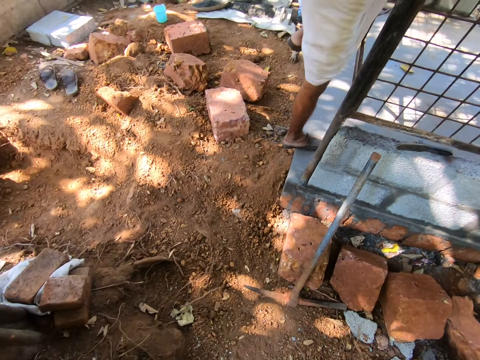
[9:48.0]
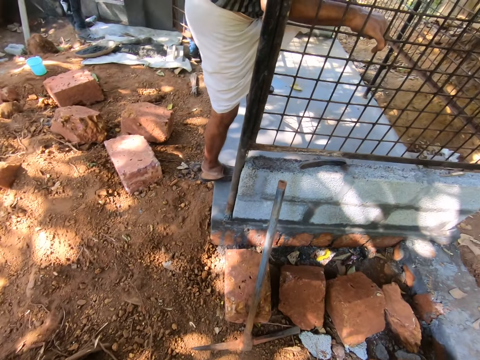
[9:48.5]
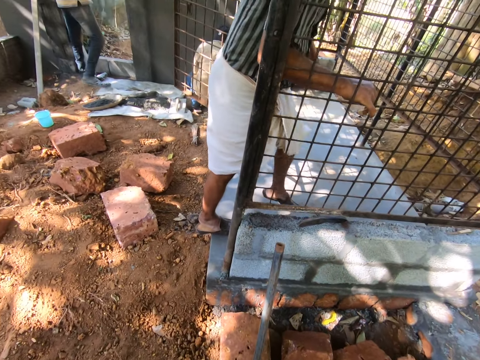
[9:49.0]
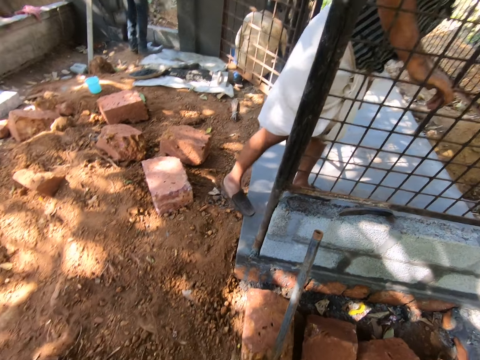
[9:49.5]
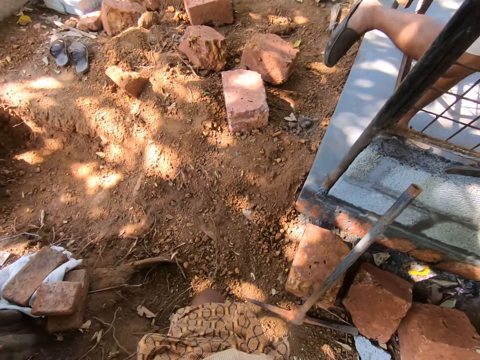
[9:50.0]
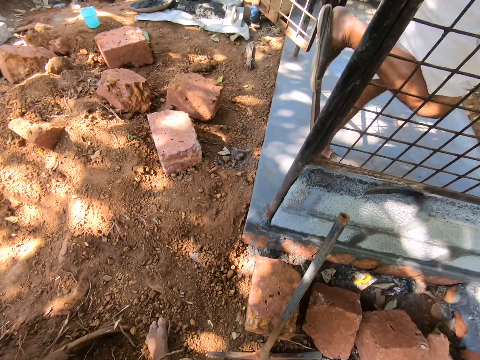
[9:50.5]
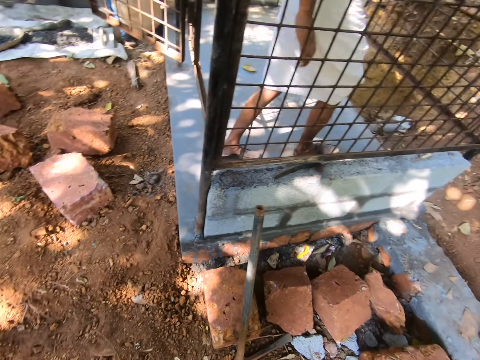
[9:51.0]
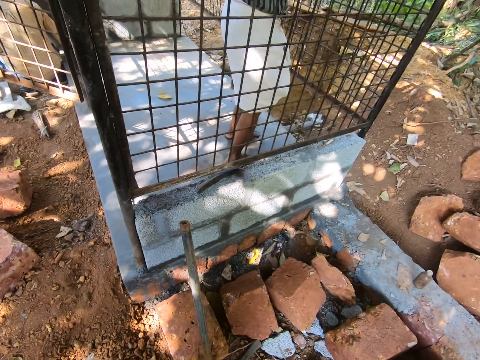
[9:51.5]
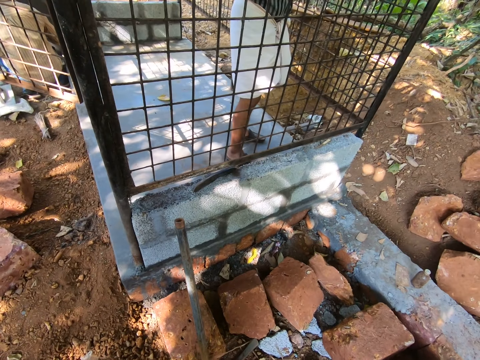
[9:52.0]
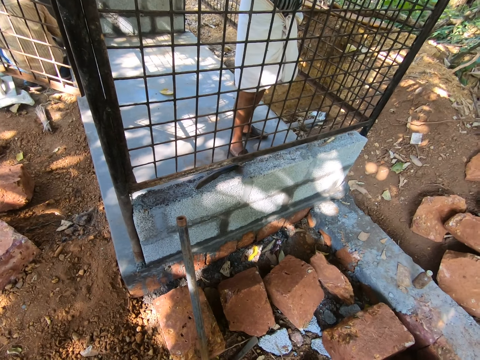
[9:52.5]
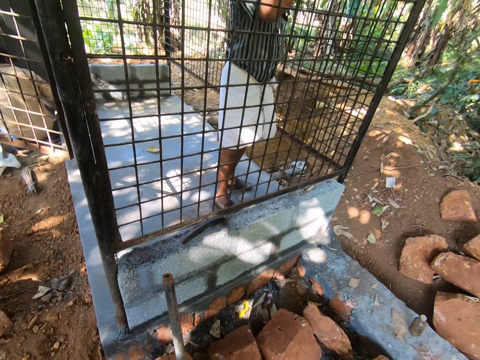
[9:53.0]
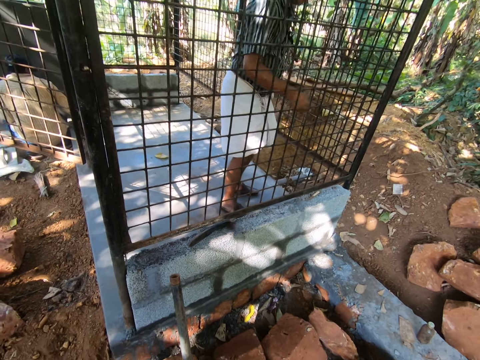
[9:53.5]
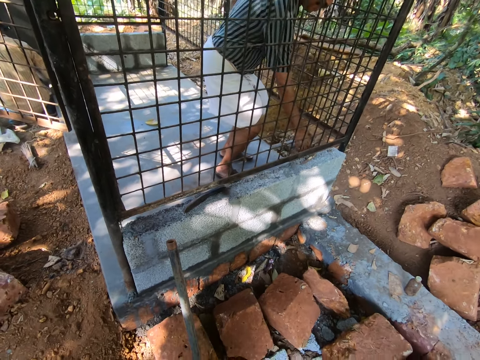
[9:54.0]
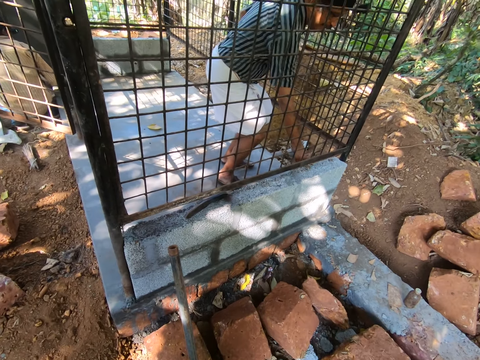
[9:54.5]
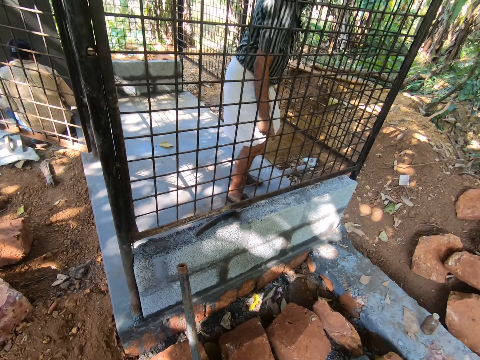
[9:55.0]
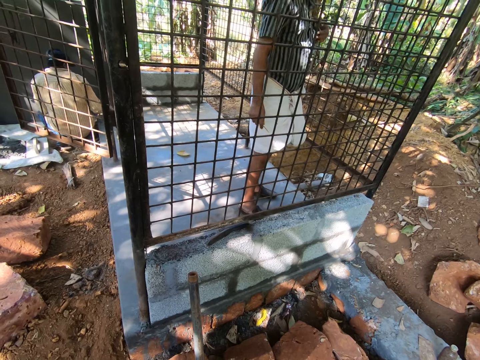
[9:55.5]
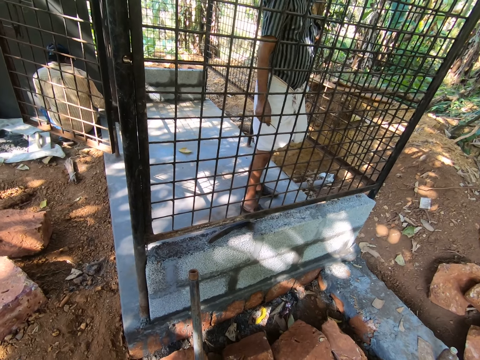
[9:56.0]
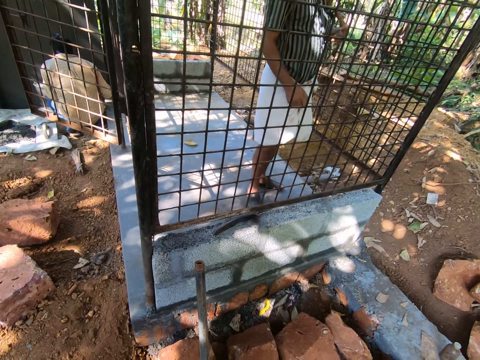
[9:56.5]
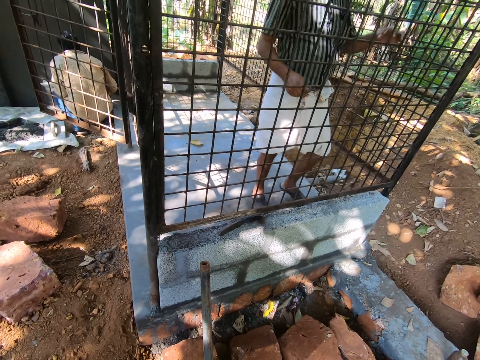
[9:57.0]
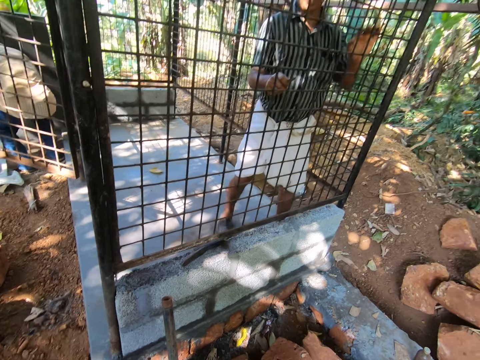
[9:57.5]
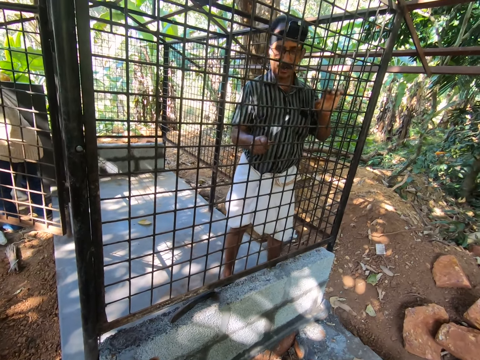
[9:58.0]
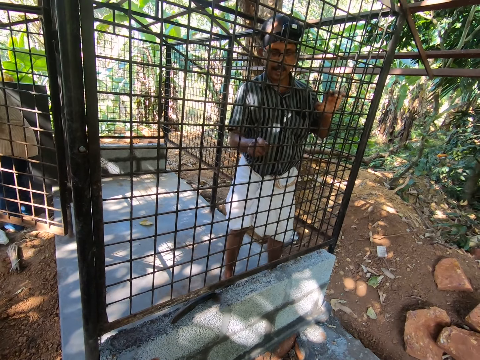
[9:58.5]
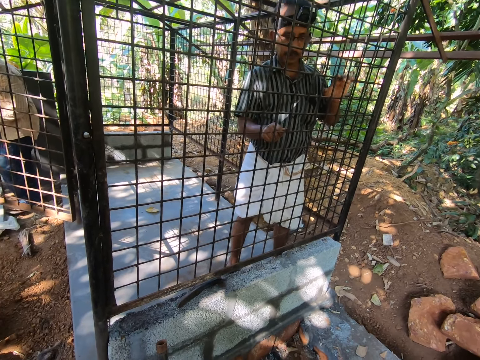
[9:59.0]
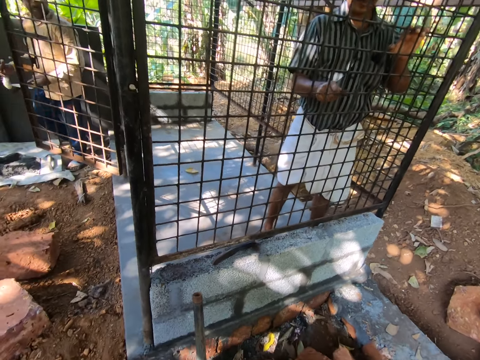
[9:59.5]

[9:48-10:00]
A person enters the cage. The camera wearer talks to the person.

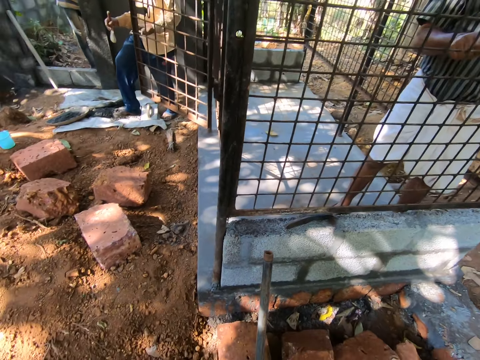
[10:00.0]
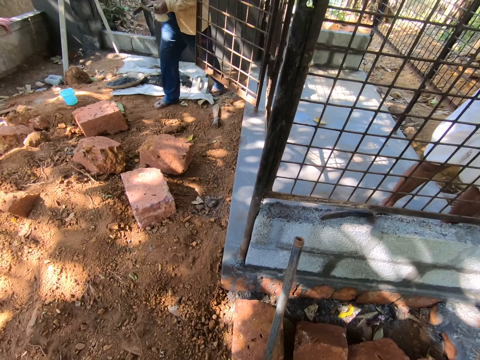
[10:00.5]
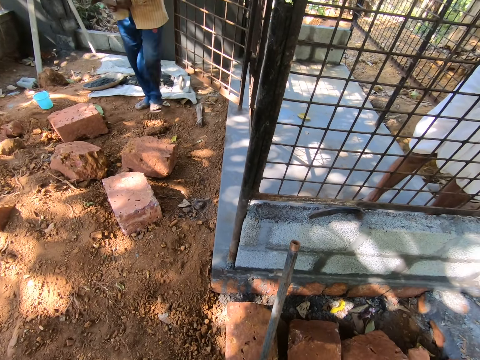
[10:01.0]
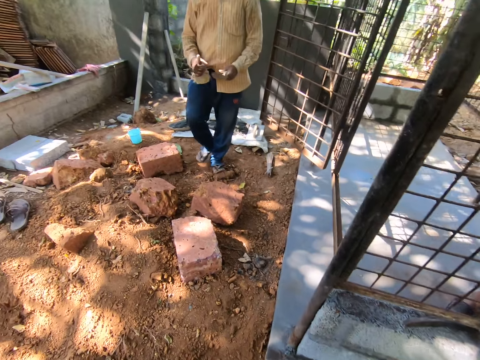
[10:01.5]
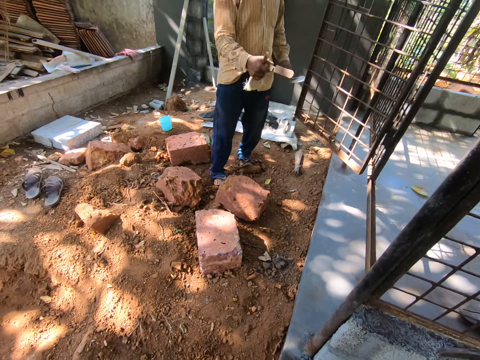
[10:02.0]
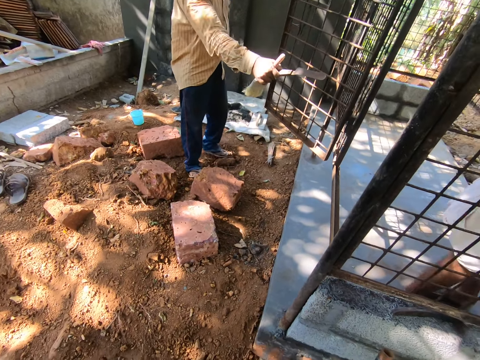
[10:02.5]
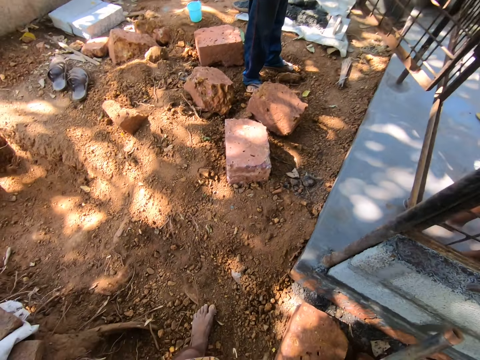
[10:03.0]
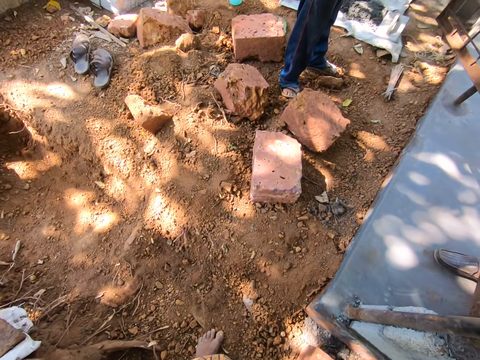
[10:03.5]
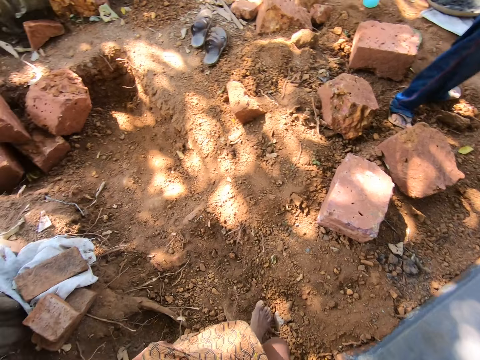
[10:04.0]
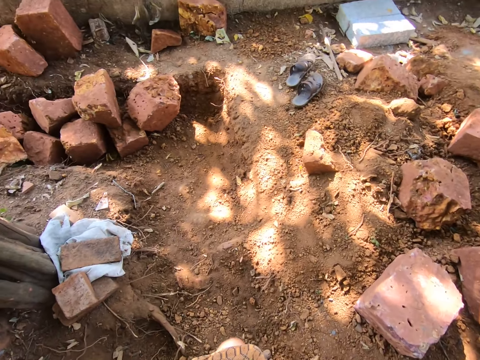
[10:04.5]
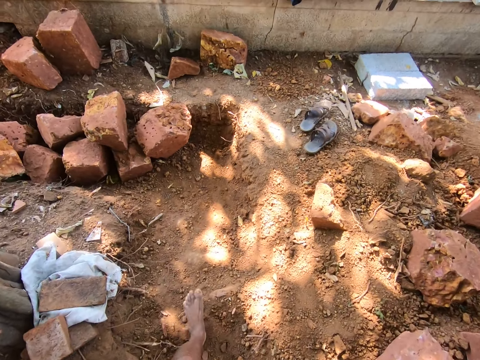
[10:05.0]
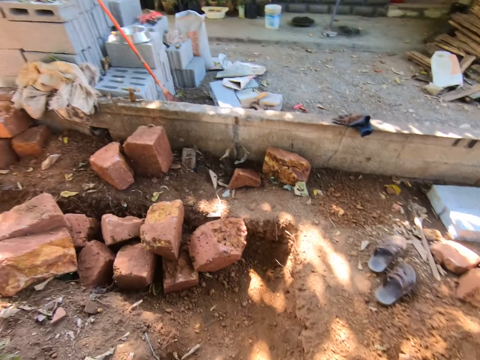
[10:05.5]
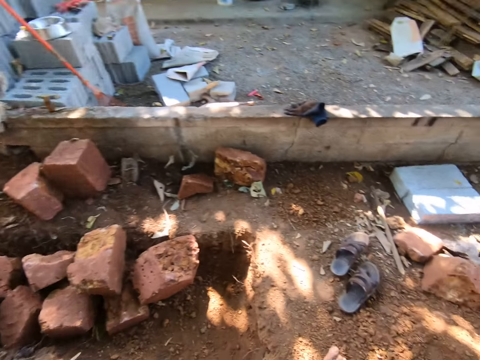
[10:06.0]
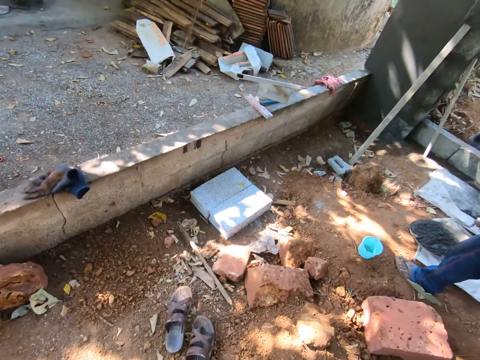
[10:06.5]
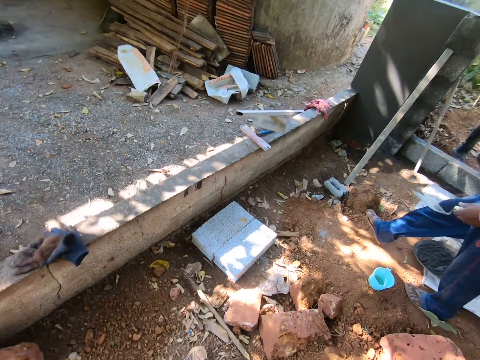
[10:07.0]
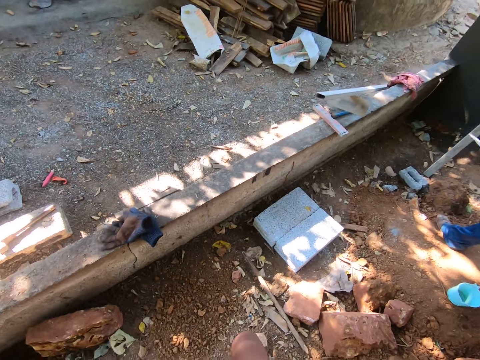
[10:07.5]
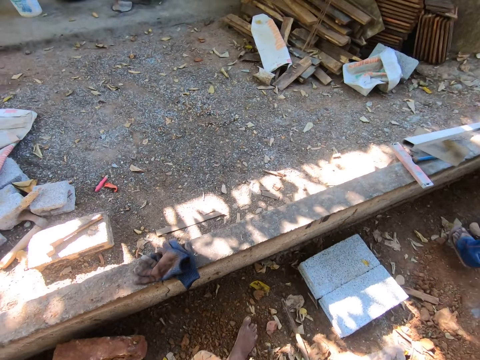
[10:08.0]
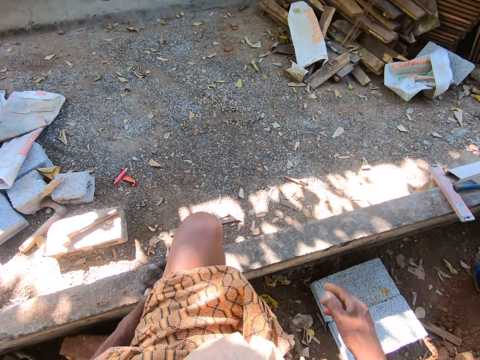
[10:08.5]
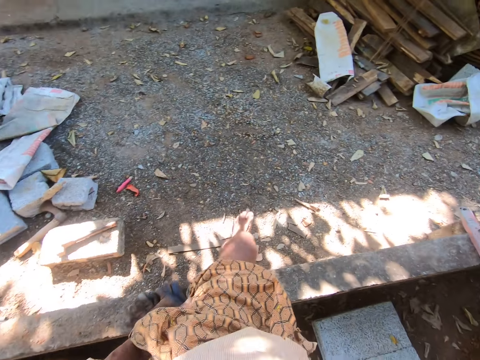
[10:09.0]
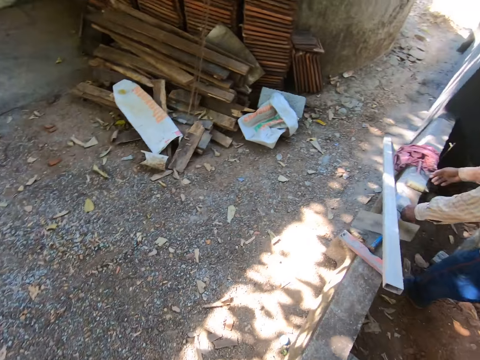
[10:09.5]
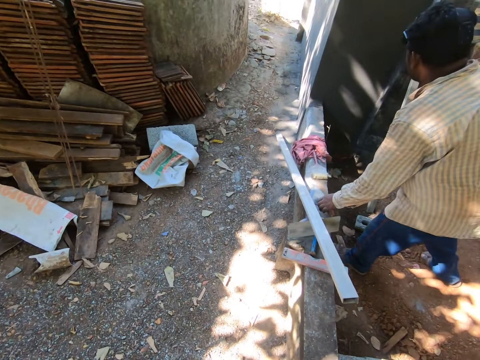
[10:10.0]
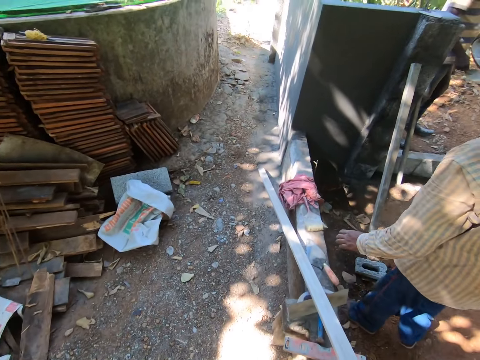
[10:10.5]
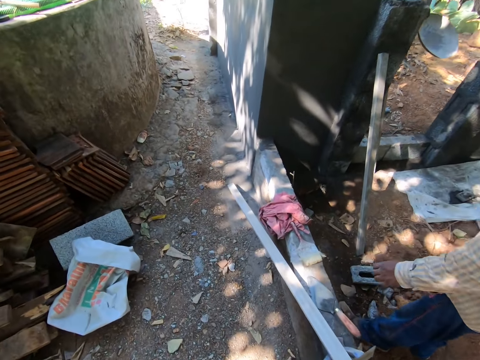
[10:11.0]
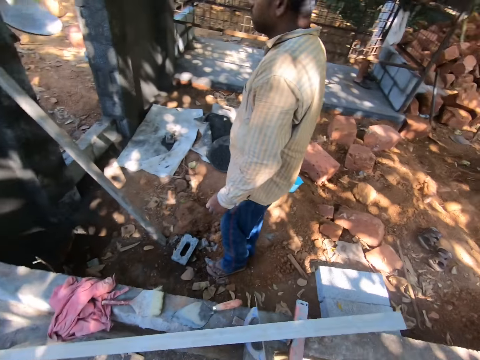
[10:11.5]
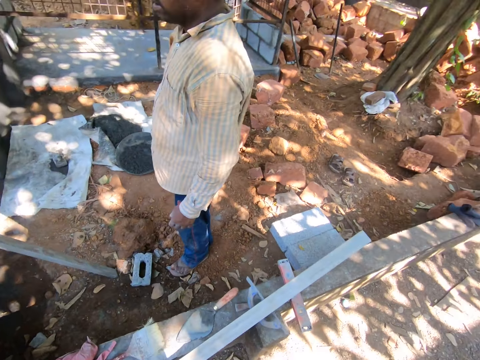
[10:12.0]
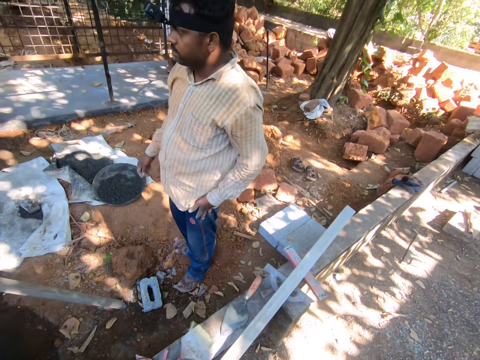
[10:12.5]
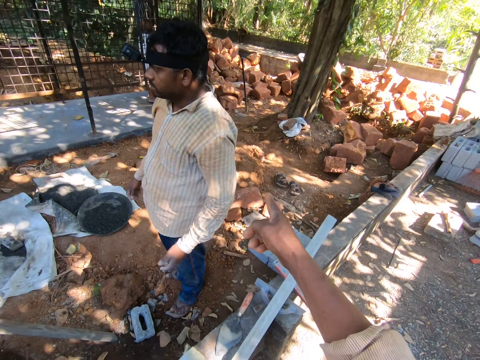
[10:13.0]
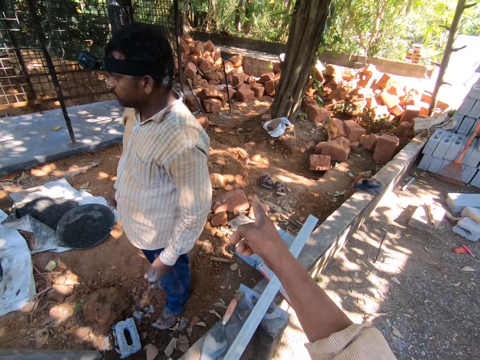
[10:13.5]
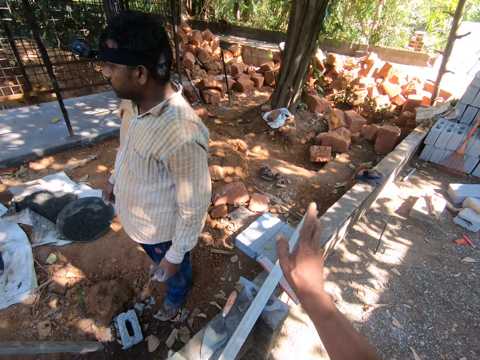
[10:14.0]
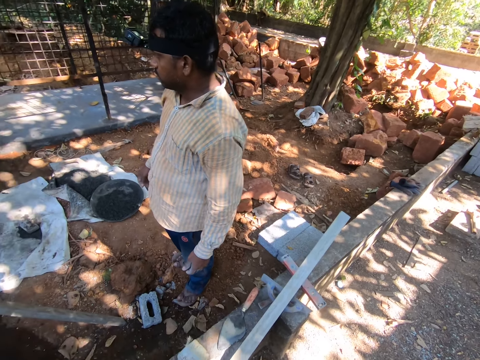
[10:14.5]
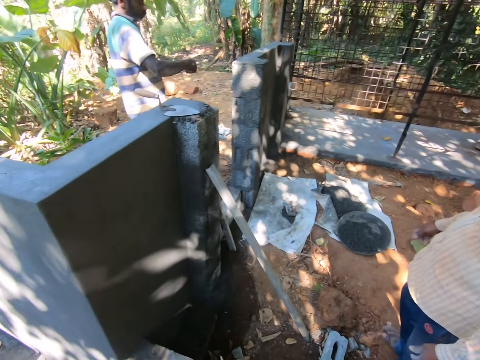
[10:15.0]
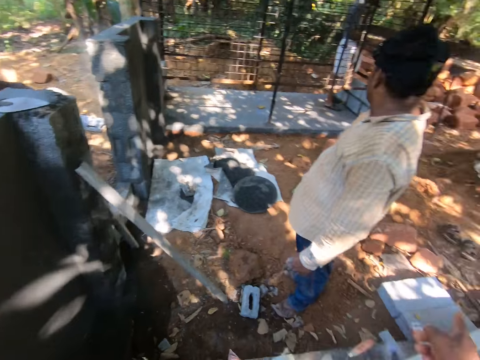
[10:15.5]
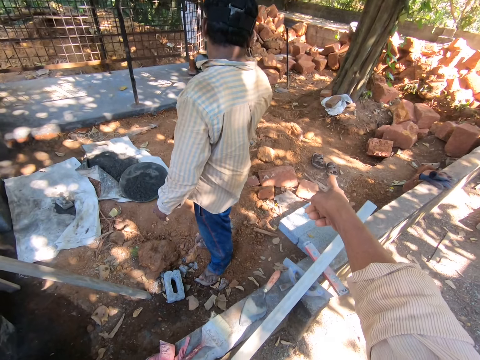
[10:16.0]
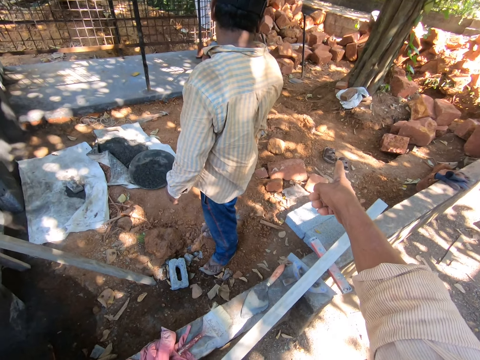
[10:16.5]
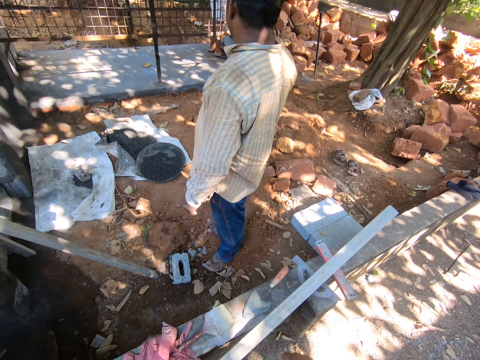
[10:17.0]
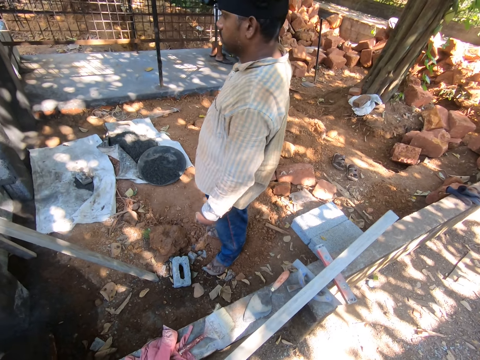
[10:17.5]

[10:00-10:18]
Another person comes out of the cage. The other person gives the first person a tool. The camera wearer walks around. He talks to the other person. He raises his hand. He points at the bricks on the ground. He looks around. He raises his hand.
